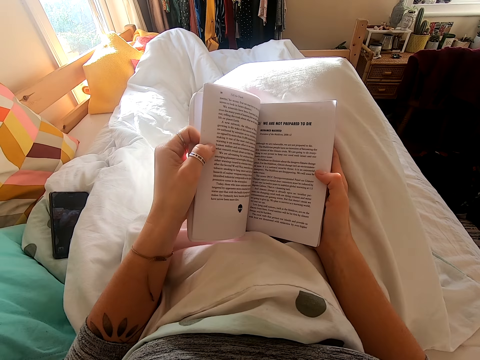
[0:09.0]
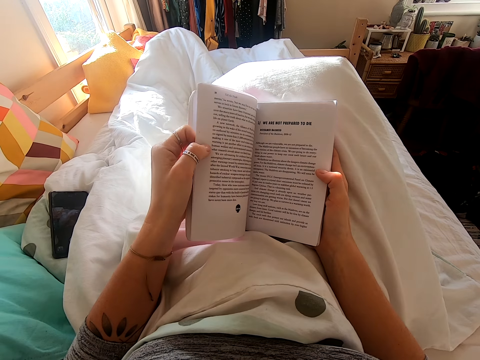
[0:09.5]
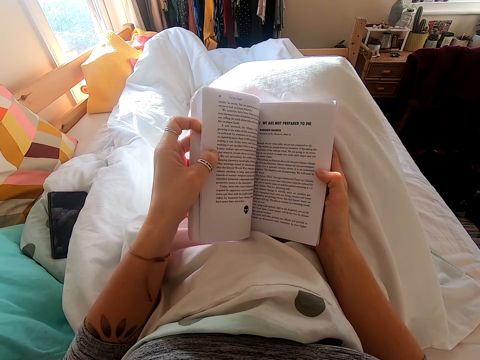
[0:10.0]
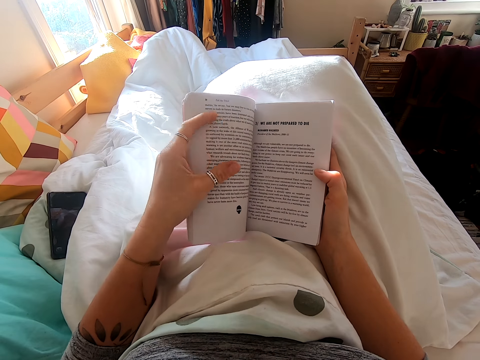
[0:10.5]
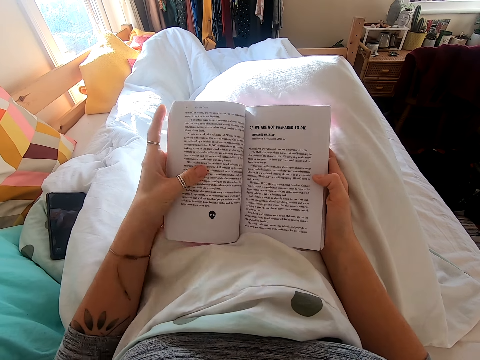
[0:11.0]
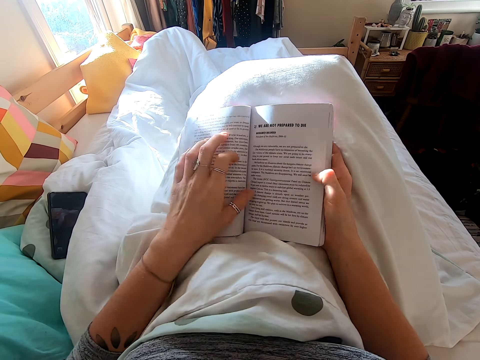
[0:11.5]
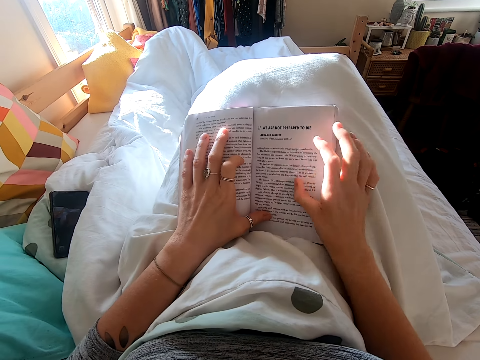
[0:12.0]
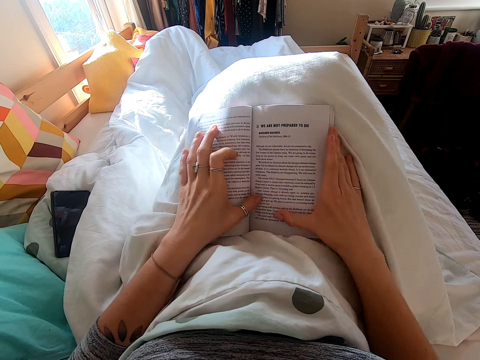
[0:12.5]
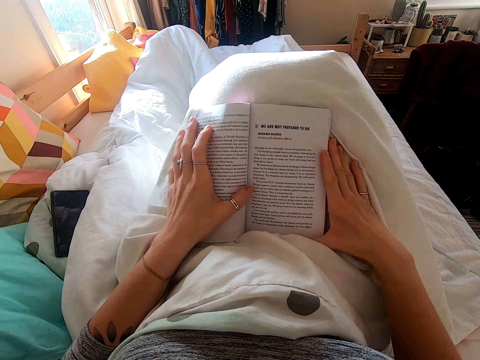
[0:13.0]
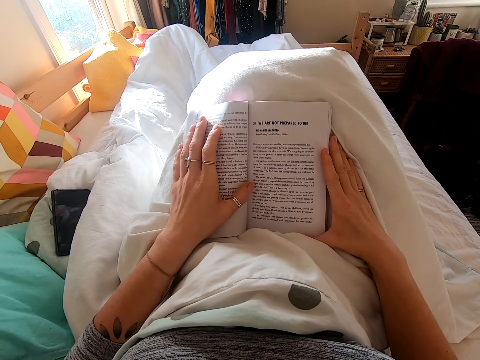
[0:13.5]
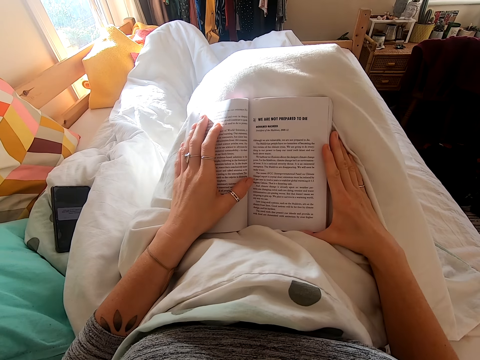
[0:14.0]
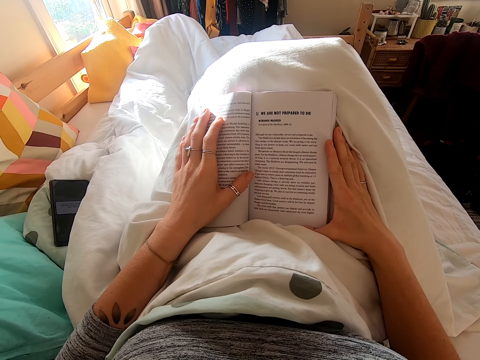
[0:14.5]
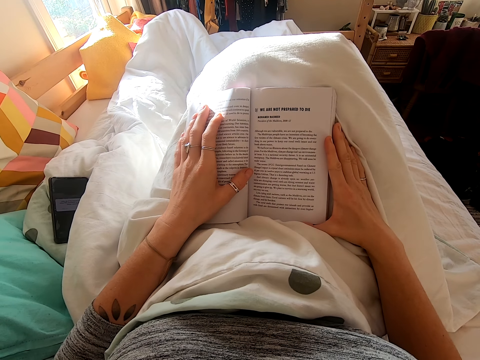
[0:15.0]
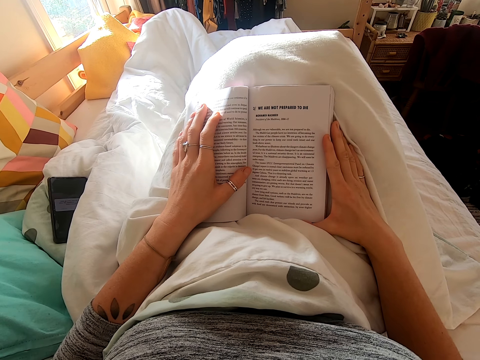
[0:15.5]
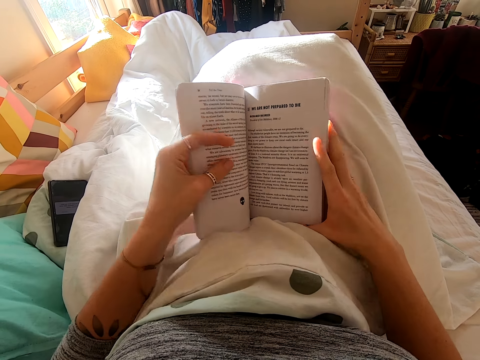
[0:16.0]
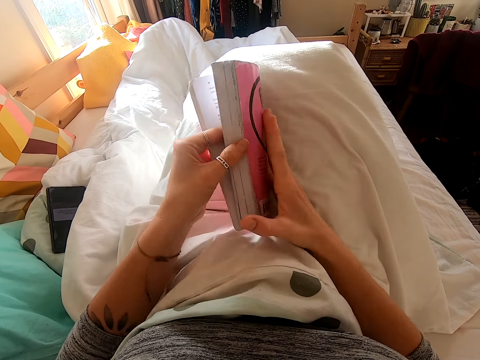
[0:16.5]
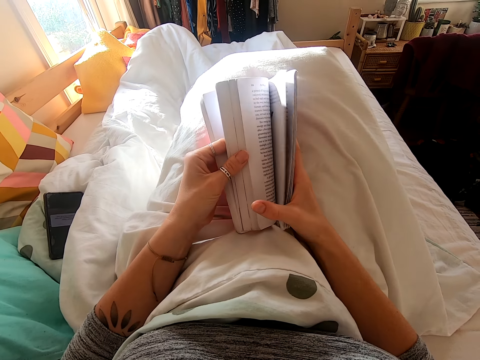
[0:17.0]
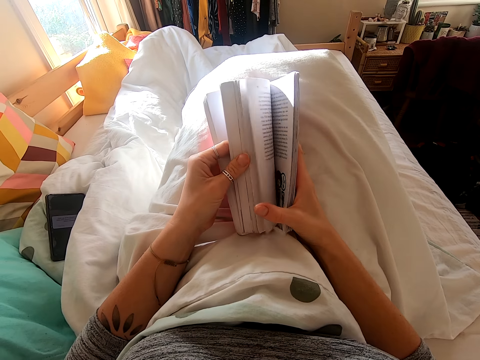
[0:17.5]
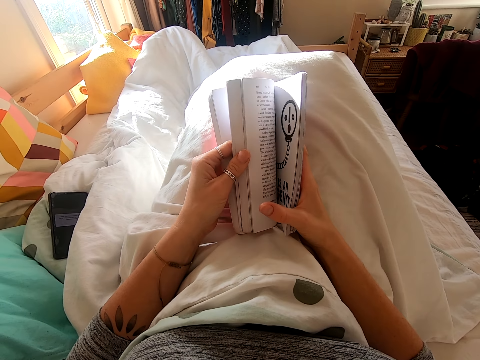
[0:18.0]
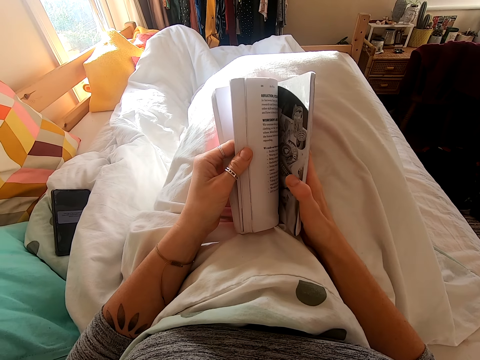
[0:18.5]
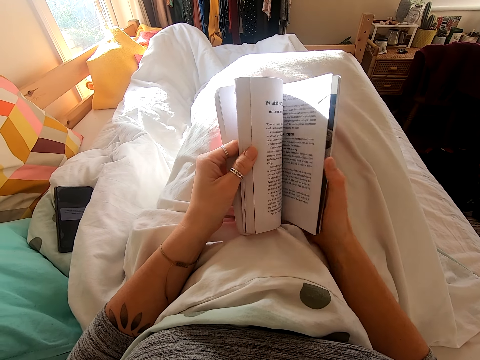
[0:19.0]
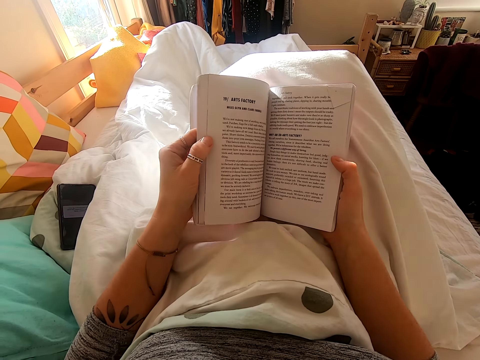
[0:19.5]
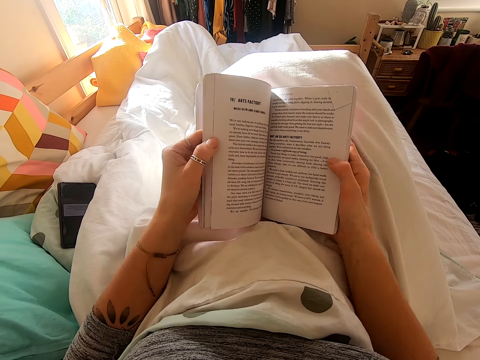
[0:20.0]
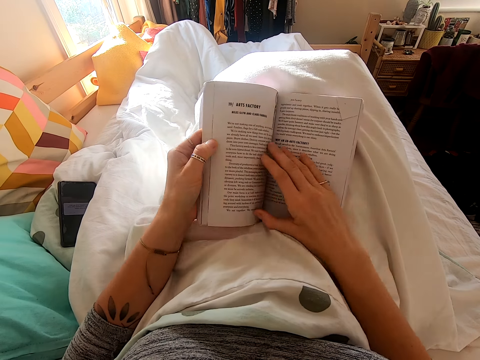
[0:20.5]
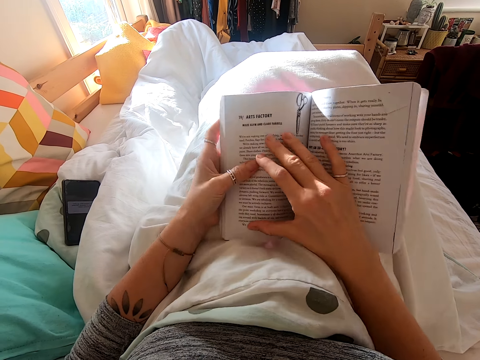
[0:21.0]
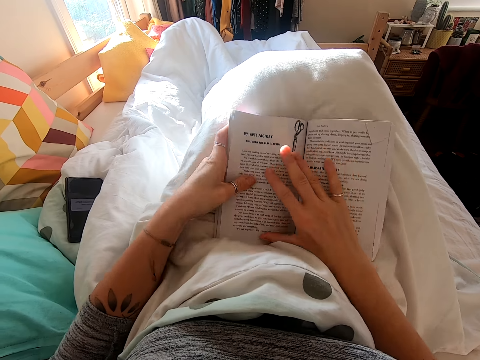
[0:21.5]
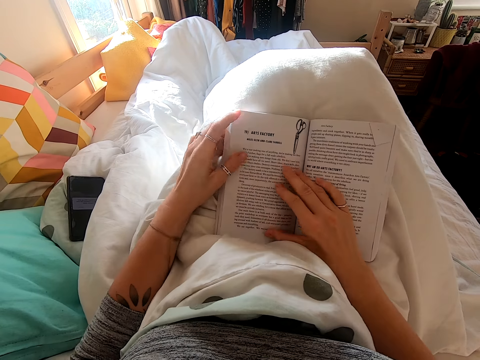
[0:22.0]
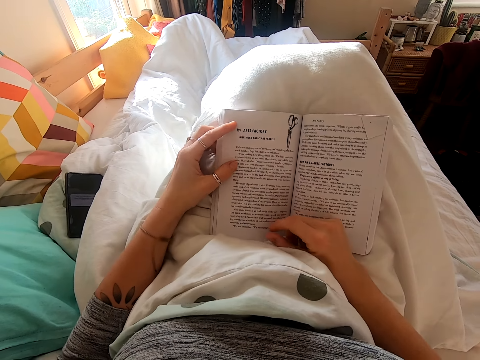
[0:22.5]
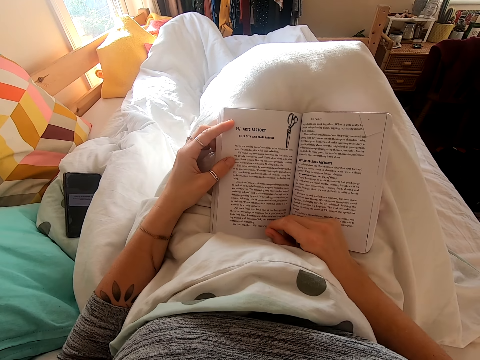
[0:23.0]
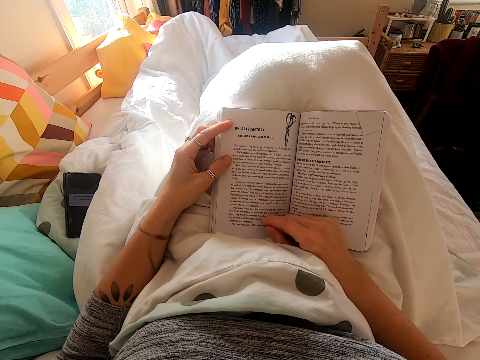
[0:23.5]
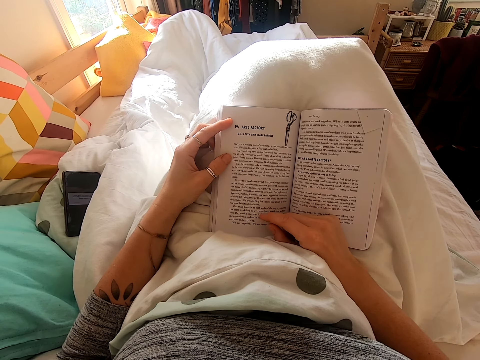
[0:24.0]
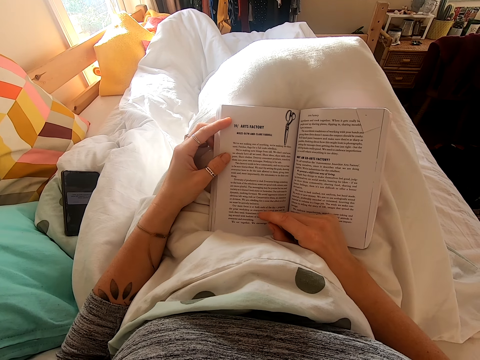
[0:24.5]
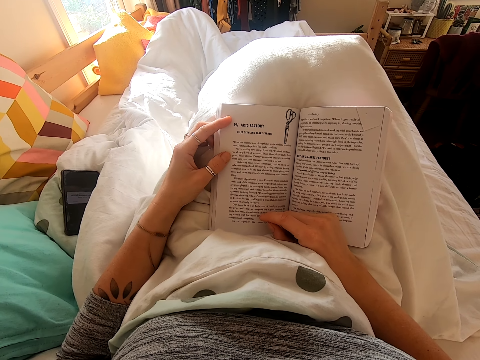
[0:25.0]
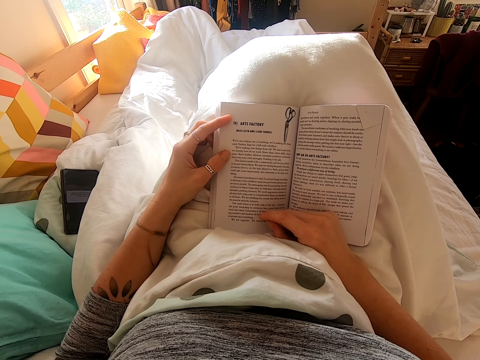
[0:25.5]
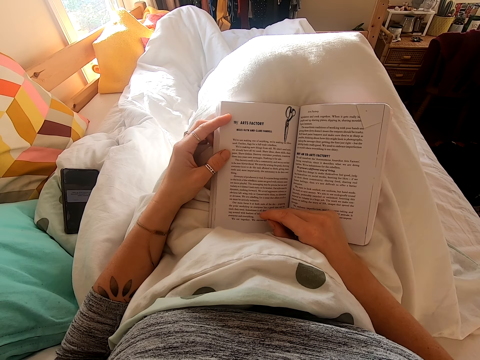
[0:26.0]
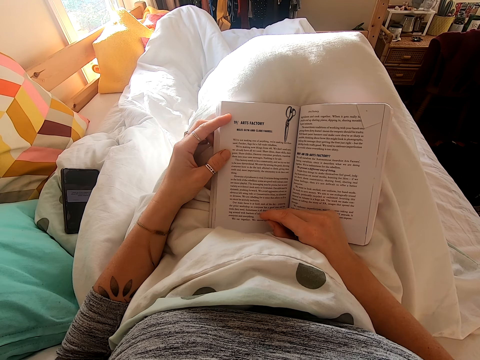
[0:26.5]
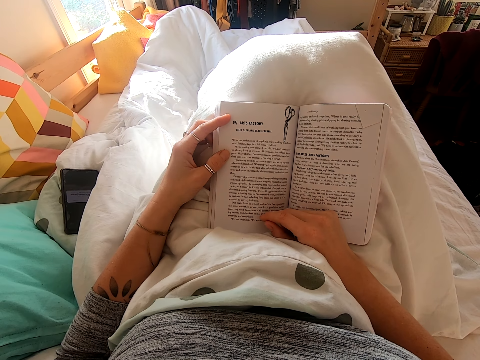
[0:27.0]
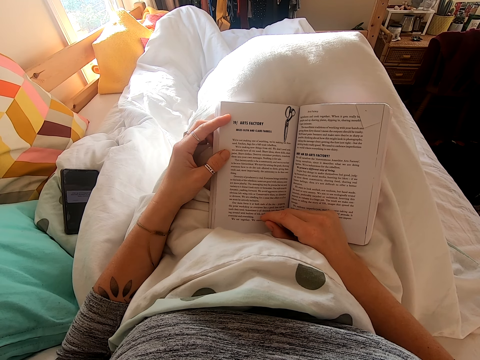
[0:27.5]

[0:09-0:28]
The camera wearer reads the book. They flip the pages of the book. They read the book.

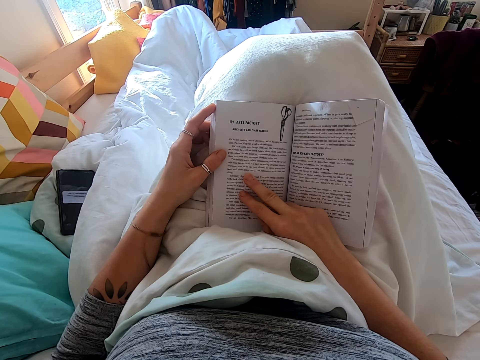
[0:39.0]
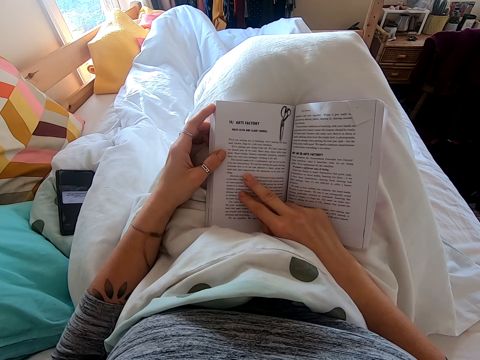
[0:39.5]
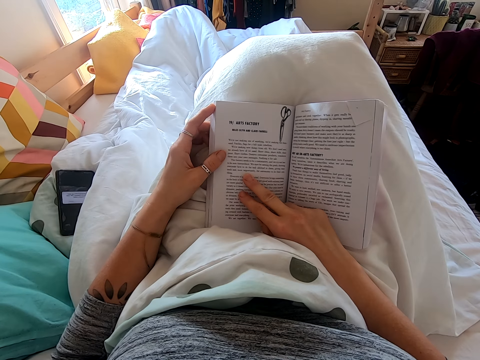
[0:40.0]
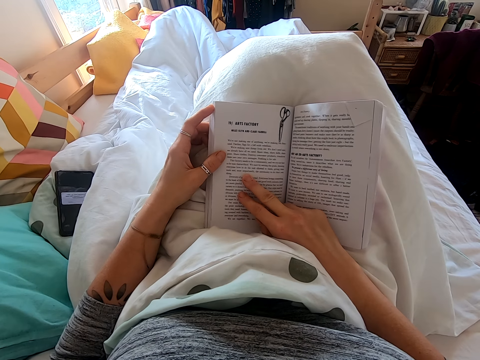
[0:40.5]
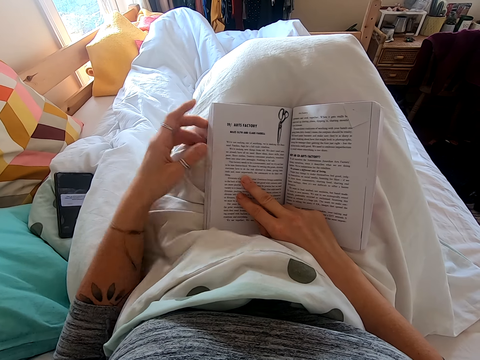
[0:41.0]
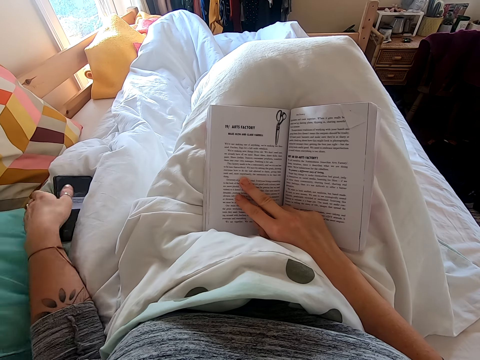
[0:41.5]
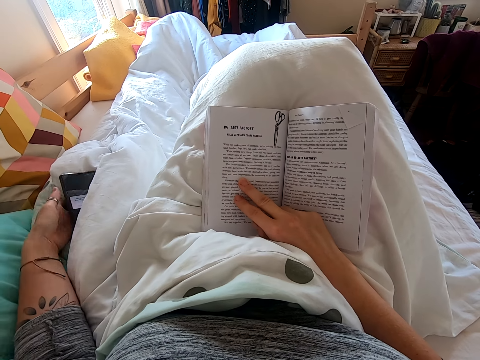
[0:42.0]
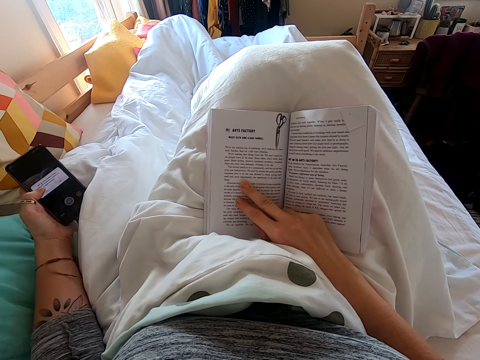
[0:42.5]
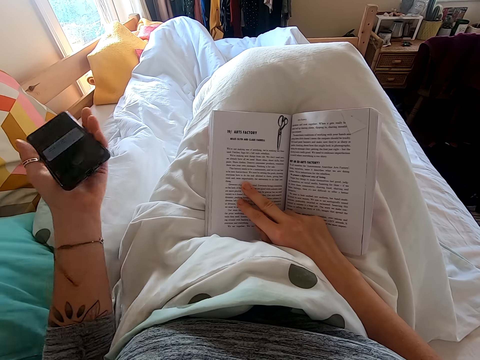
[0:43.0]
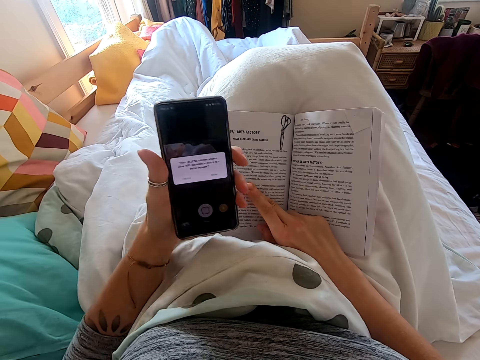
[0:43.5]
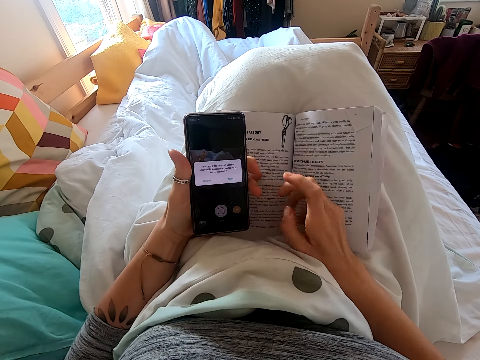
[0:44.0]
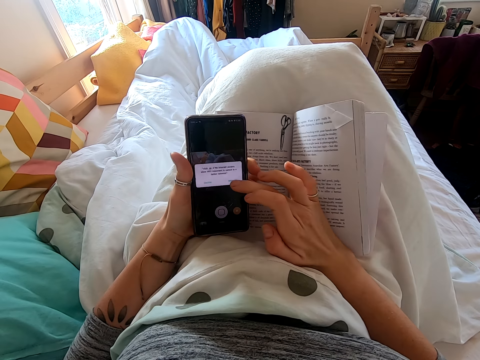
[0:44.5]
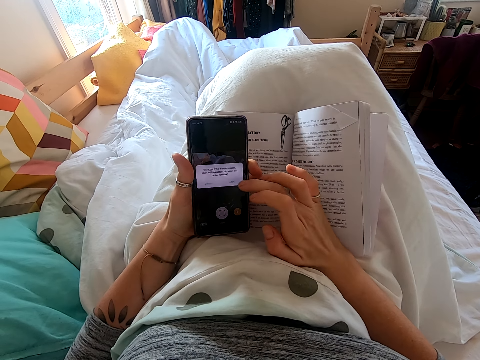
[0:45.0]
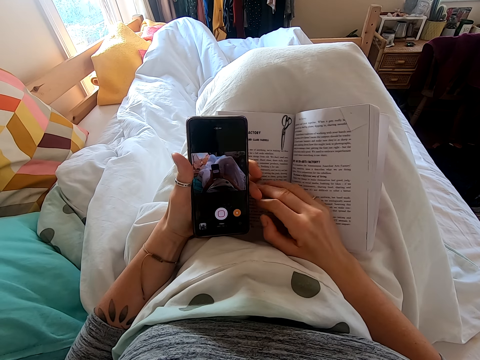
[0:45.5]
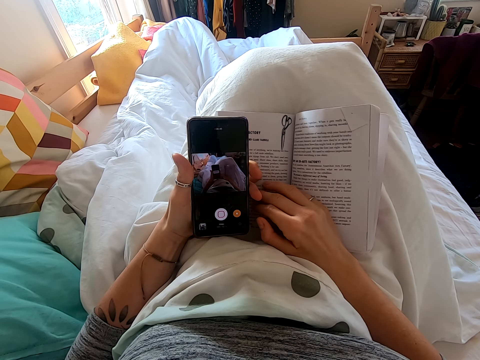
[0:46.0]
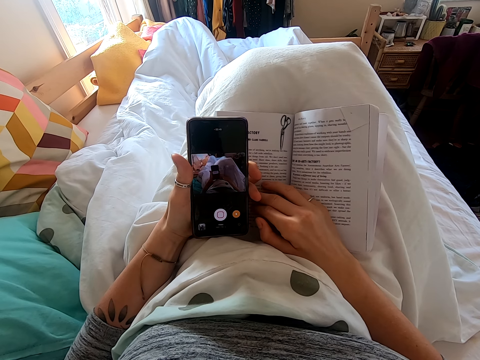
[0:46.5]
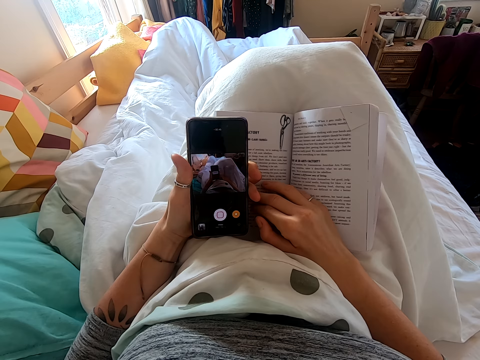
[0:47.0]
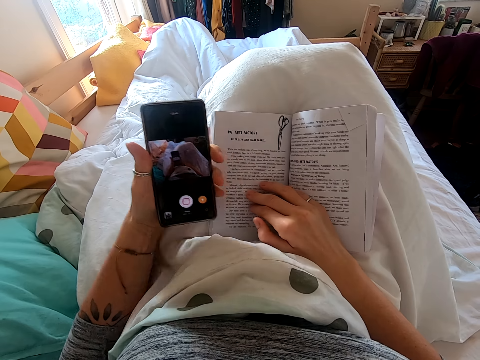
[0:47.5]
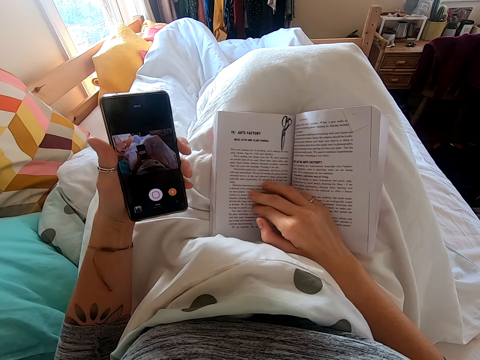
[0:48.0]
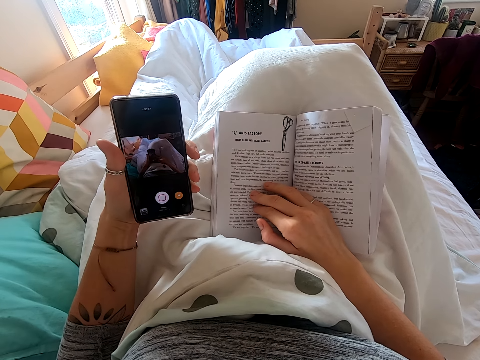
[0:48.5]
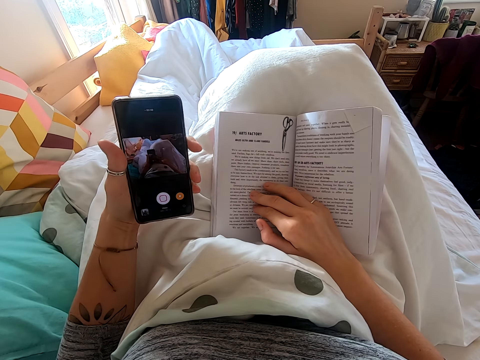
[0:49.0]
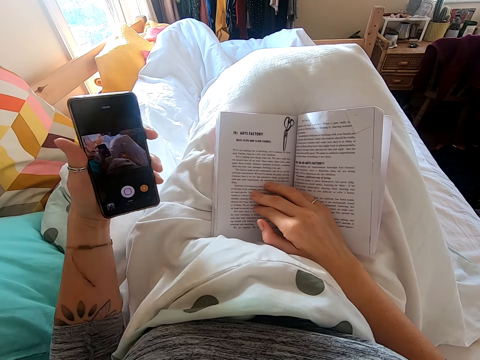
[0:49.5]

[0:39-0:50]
The camera wearer picks up the cellphone. They operate the cellphone. They scroll the cellphone.
